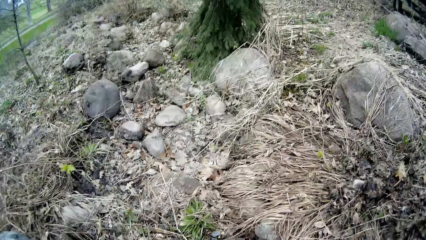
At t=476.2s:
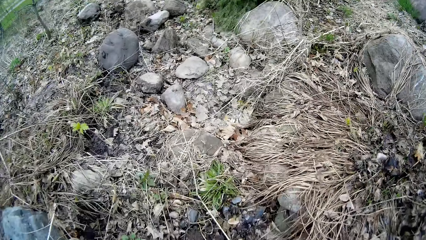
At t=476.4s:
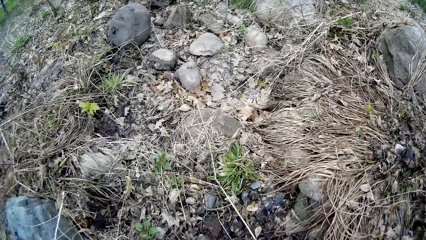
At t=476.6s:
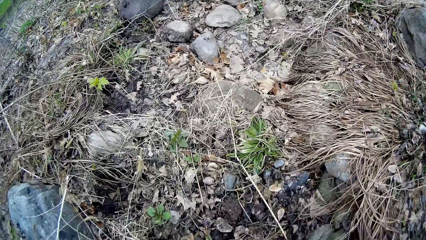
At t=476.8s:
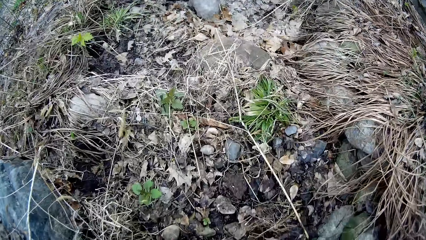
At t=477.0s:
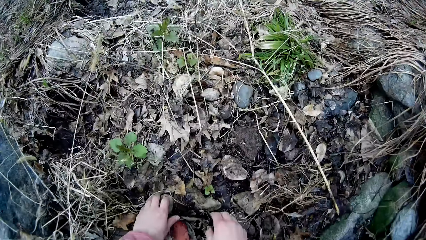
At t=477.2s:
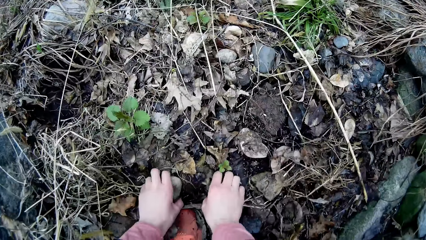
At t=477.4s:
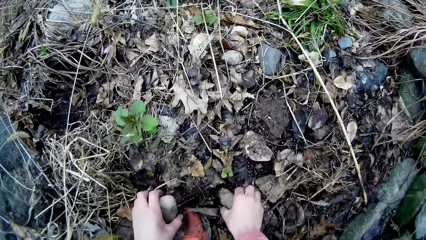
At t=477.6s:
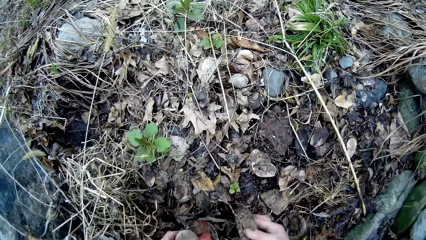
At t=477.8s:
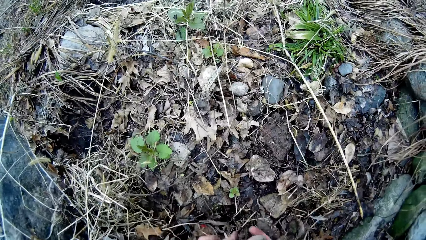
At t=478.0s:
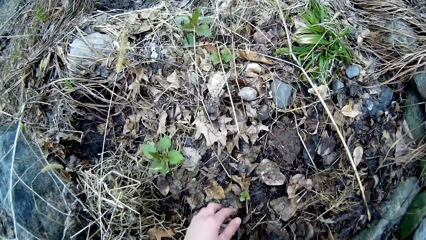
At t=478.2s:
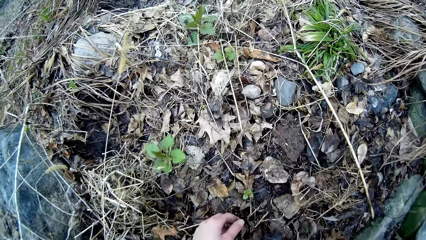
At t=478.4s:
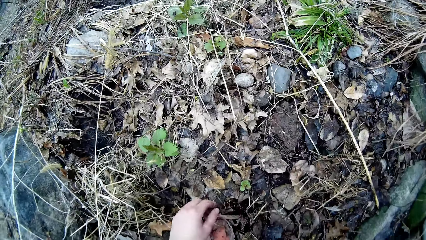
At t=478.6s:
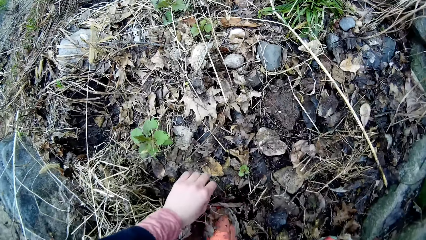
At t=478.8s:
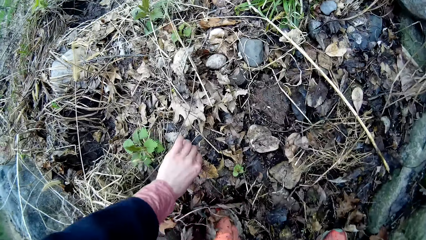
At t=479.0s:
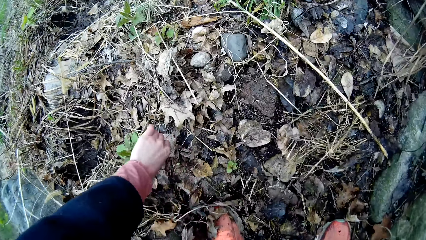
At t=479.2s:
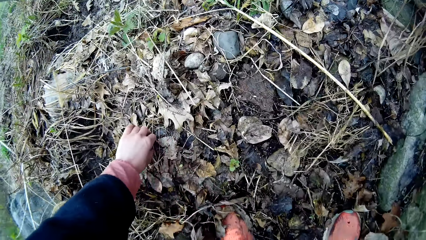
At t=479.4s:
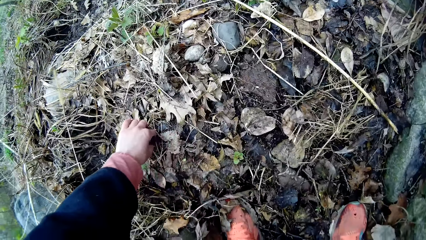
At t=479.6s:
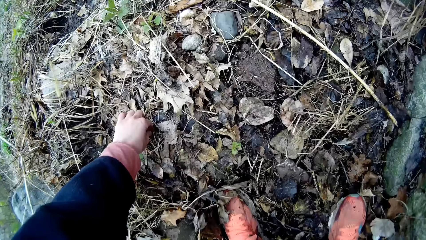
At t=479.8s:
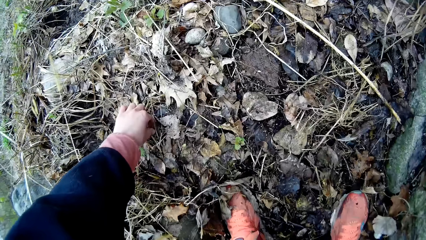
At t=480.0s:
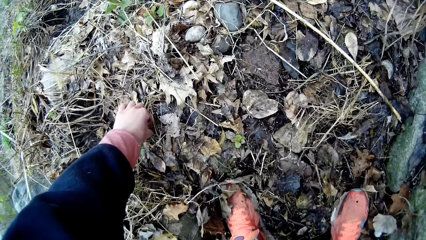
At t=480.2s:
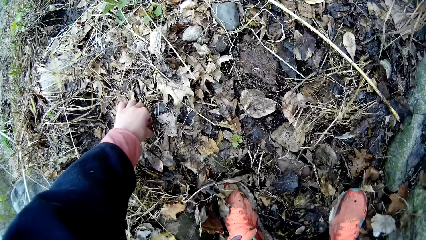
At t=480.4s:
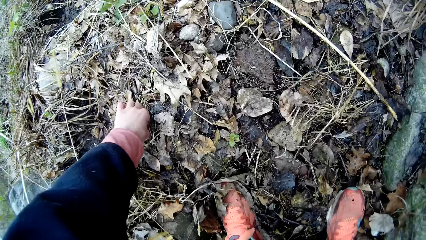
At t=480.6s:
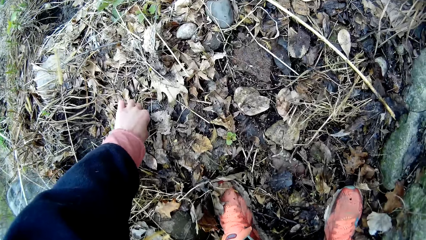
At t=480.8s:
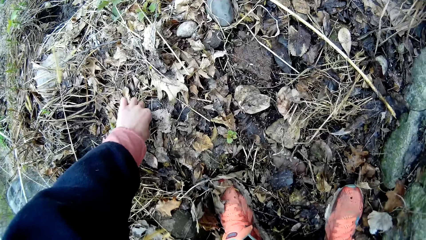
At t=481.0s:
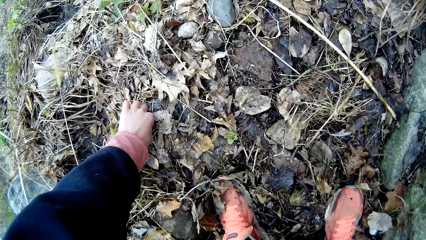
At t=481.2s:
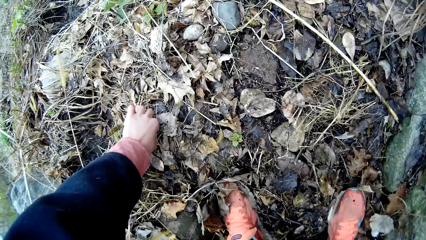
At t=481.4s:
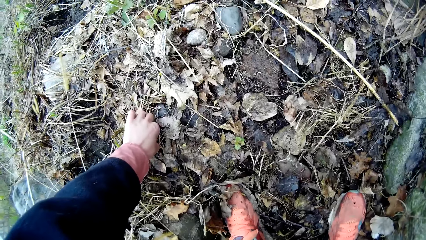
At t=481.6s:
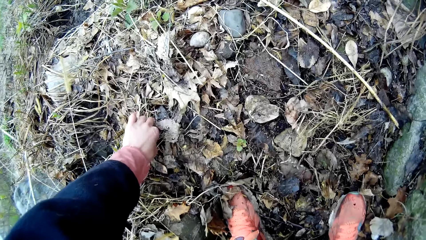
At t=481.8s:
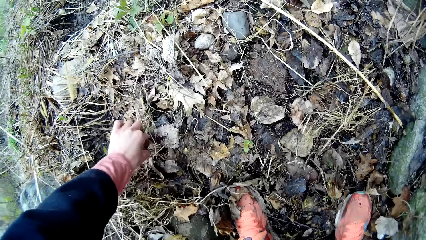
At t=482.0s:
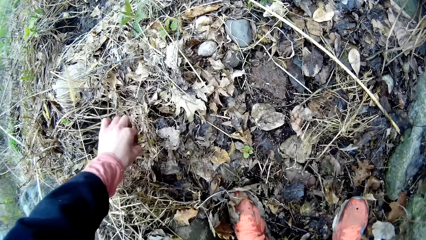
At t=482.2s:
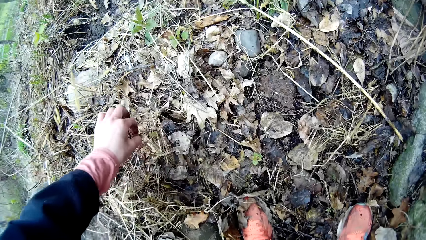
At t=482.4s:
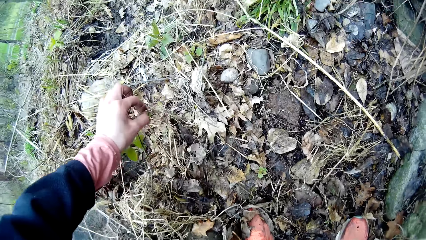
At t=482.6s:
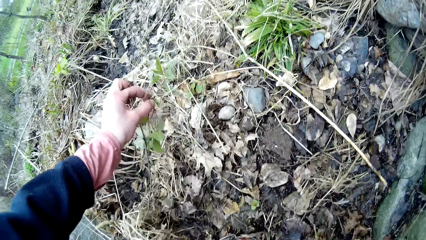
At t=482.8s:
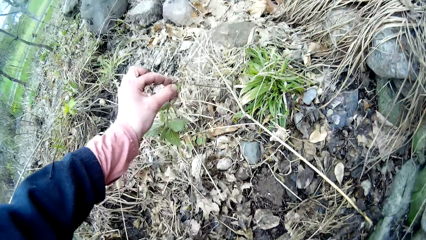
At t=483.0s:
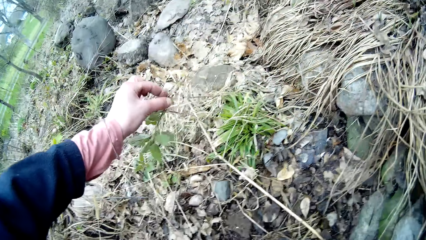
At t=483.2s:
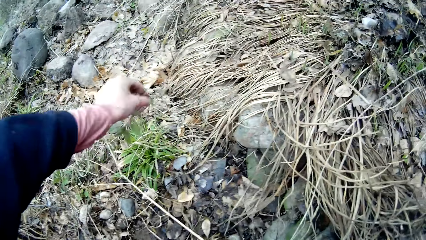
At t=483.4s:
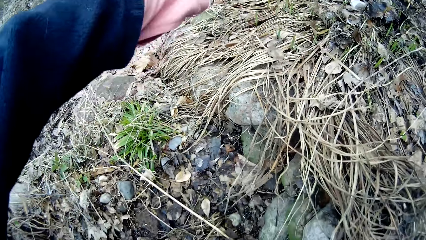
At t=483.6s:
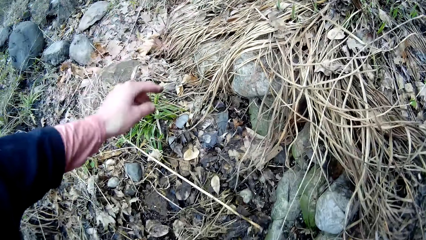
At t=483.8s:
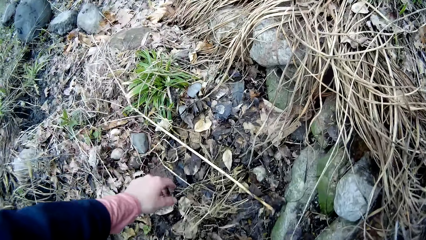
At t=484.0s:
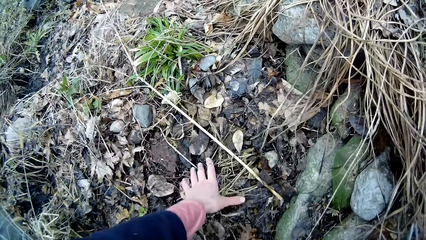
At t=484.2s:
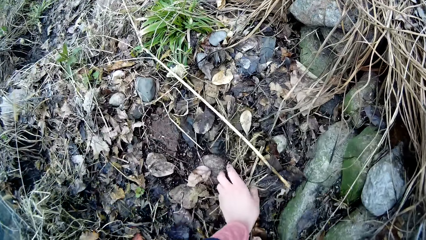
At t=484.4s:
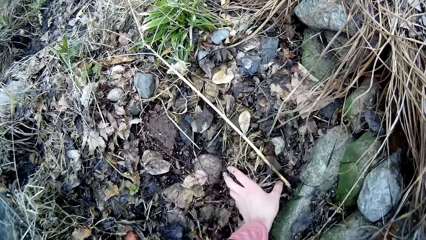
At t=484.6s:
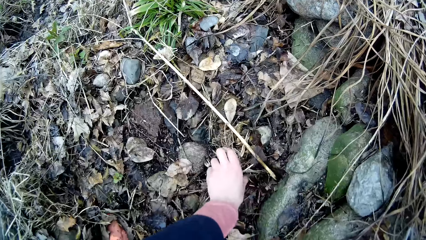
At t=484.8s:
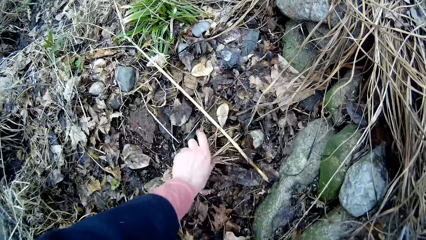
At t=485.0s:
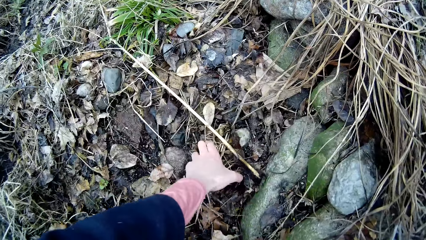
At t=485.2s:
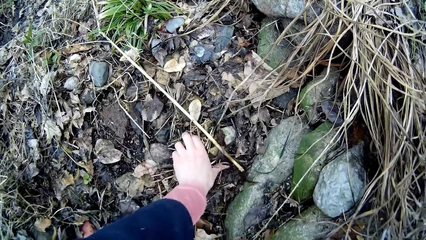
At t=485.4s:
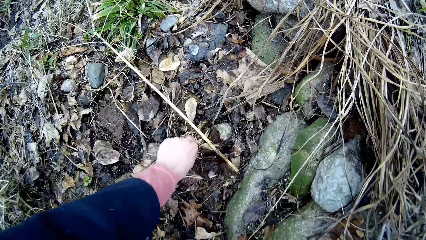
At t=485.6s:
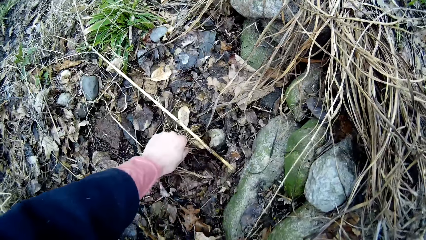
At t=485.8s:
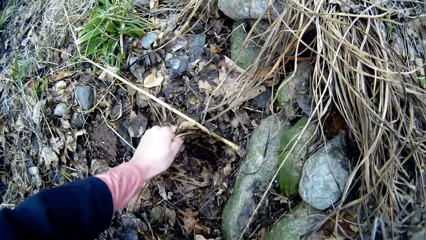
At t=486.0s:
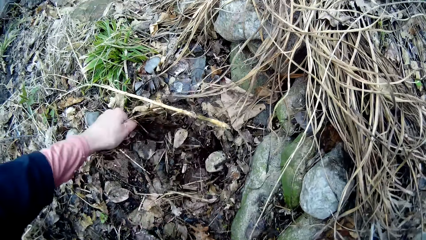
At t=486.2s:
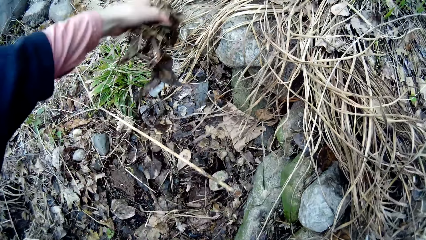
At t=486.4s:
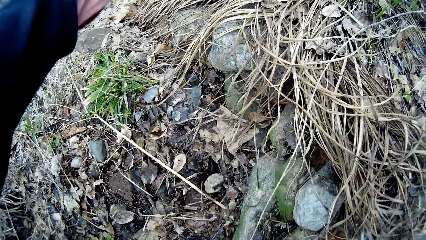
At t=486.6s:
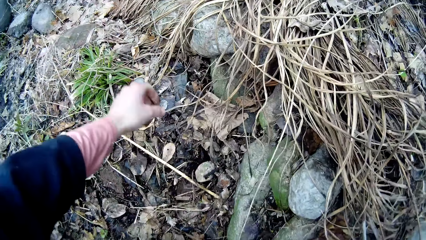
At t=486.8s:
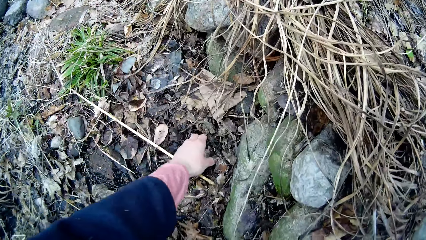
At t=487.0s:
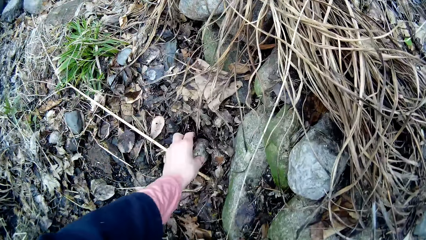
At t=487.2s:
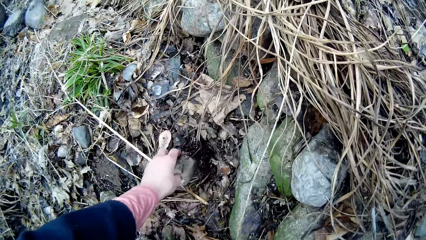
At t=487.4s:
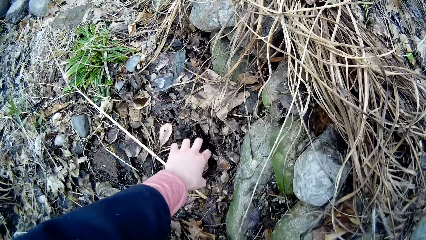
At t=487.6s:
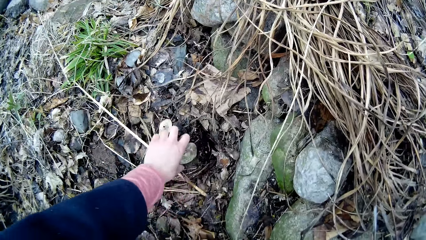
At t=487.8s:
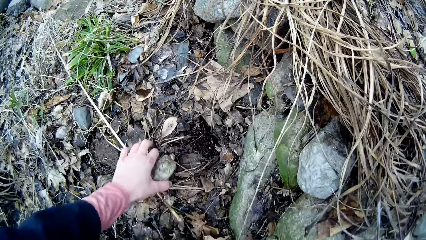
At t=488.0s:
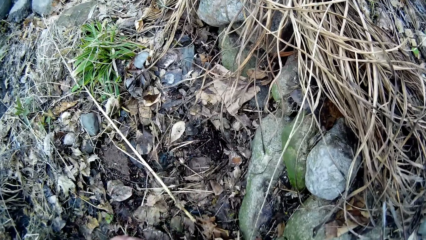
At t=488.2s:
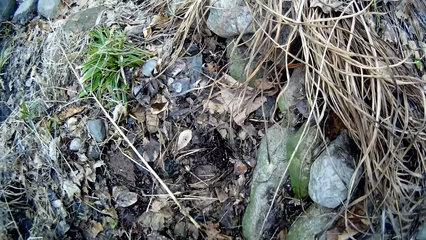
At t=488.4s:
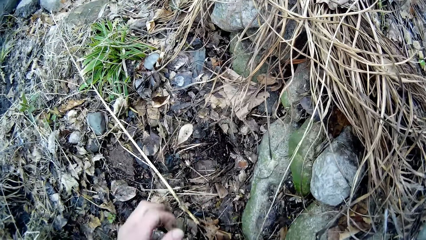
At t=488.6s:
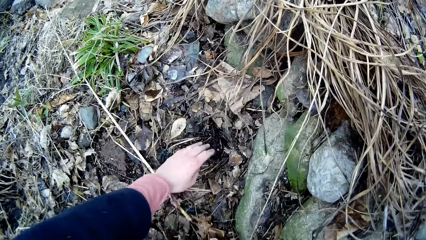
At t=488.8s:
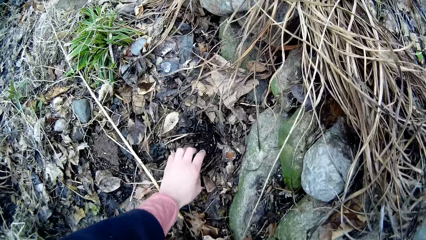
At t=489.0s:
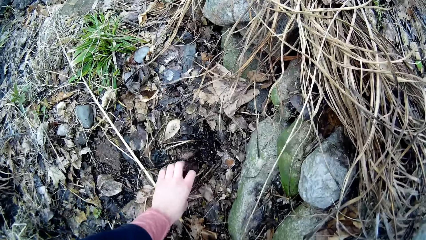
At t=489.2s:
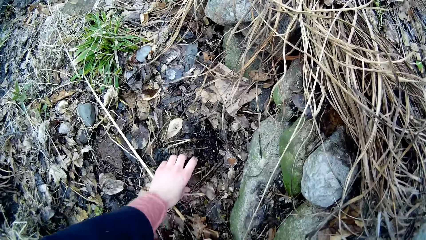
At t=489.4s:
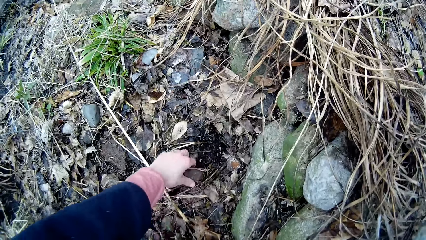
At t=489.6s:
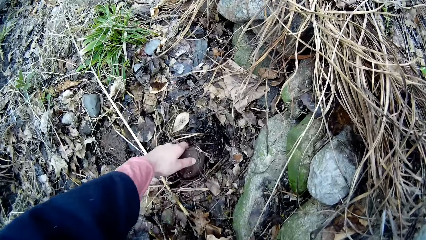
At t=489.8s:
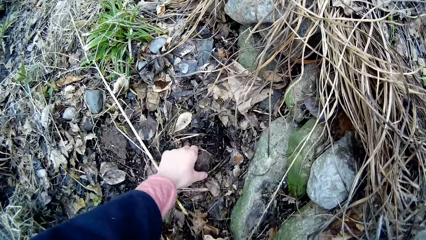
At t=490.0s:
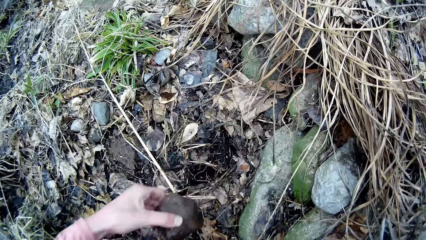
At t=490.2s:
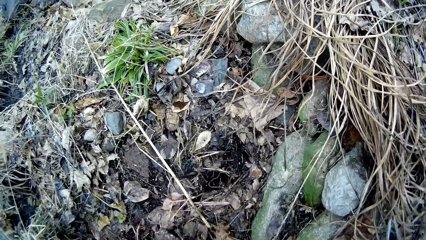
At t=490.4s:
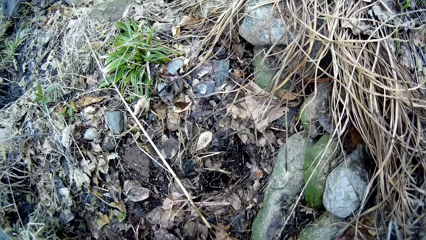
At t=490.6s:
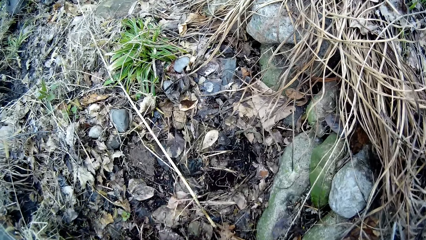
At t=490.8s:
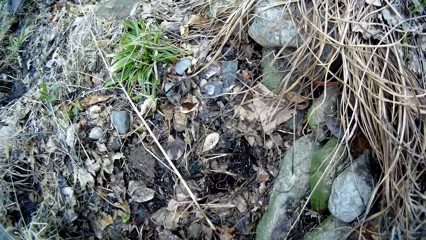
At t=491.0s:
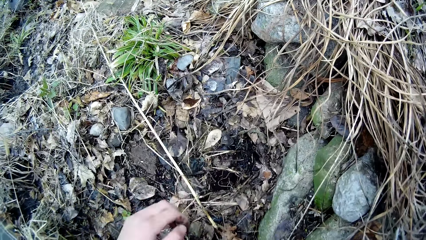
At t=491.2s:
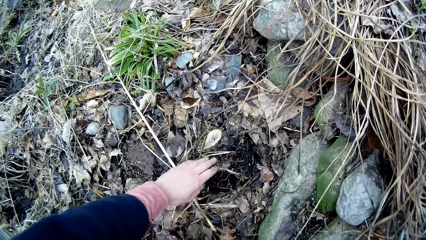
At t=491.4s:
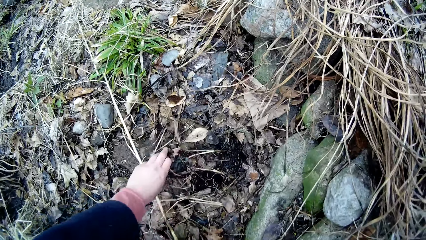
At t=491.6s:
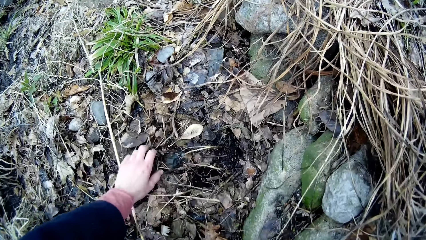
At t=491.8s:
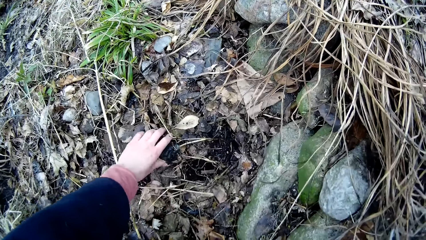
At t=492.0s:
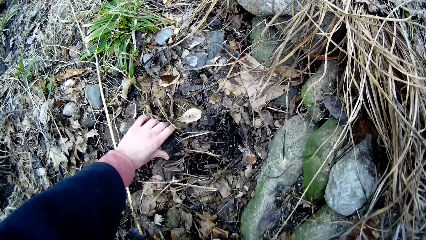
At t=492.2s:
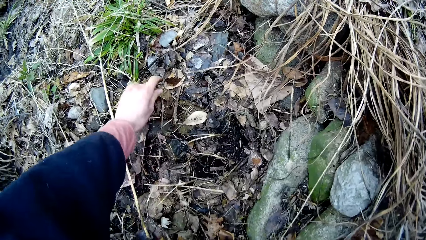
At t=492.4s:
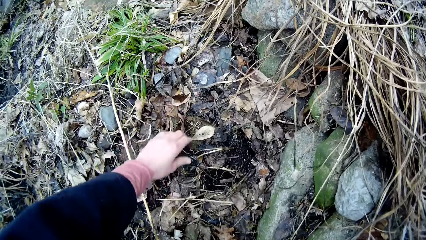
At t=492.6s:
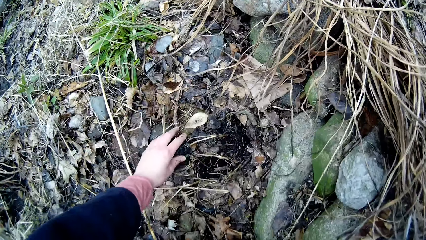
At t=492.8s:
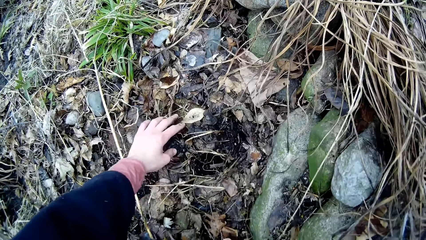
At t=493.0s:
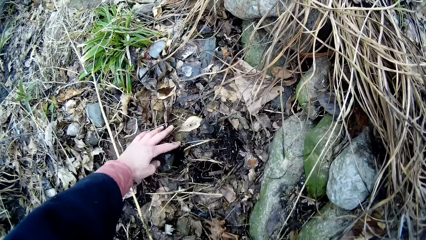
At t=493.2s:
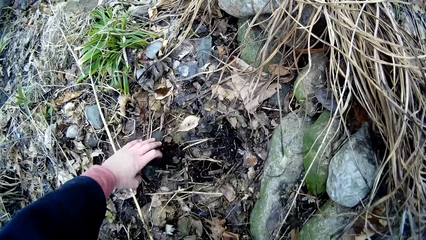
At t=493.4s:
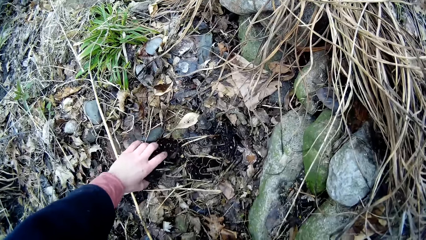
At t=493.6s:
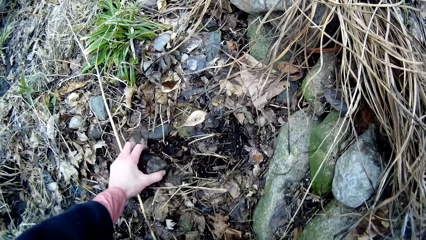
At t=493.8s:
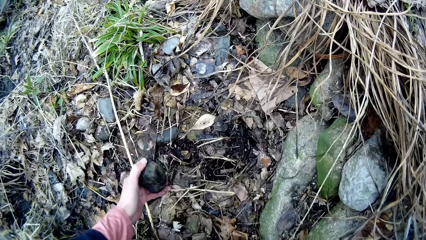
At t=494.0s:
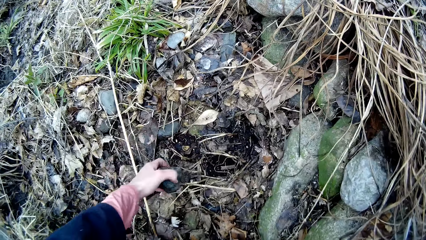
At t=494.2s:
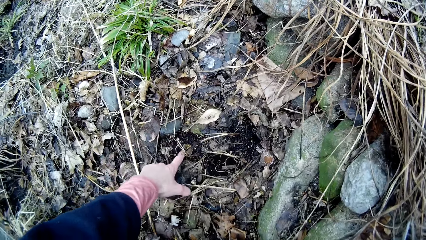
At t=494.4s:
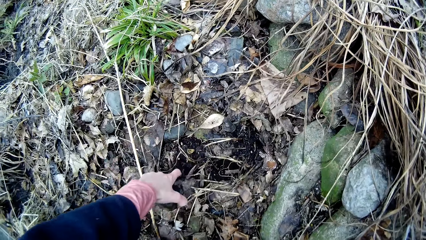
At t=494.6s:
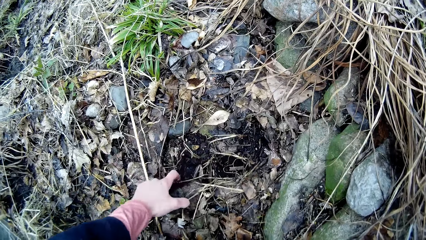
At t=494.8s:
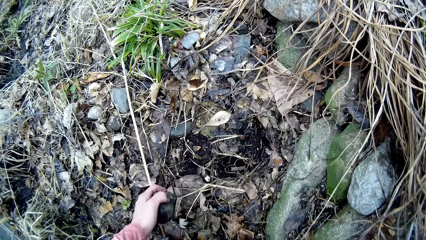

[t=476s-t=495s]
The camera wearer picks the ground for a rock with both hands. She throws away weeds from the ground with her left hand. She picks rocks from the ground. She throws a branch. She picks dry leaves from the ground. She throws the dry leaves. She transfers the rocks from the ground into the bucket with her left hand. She picks rocks from the ground.
